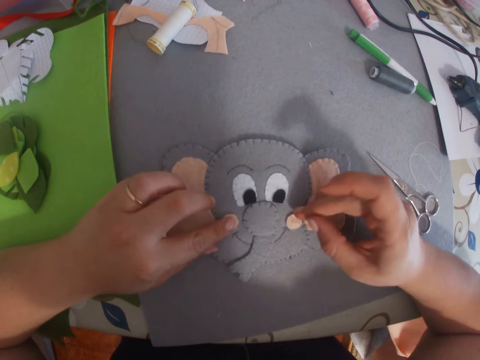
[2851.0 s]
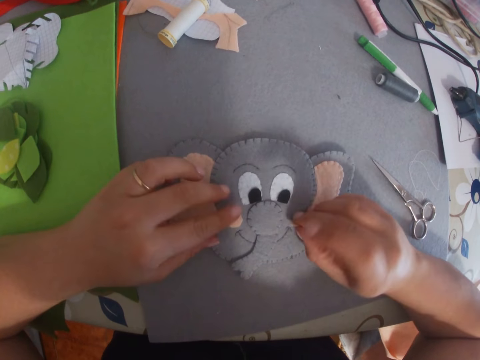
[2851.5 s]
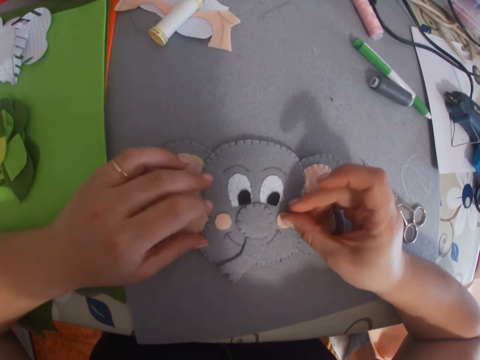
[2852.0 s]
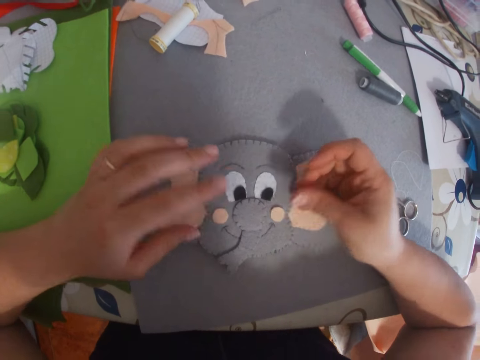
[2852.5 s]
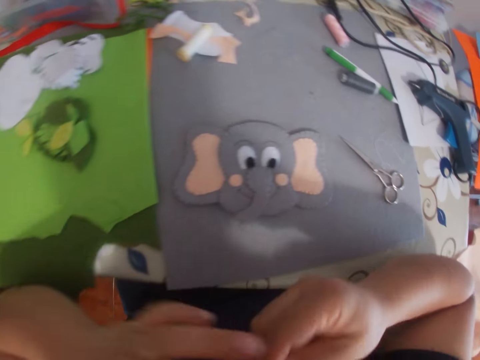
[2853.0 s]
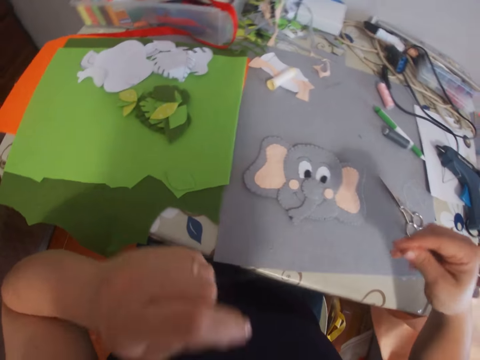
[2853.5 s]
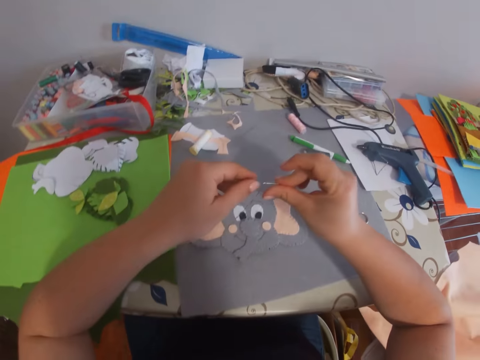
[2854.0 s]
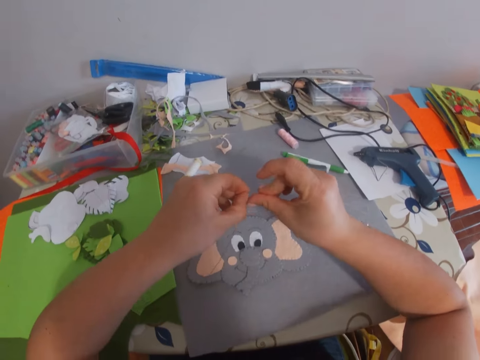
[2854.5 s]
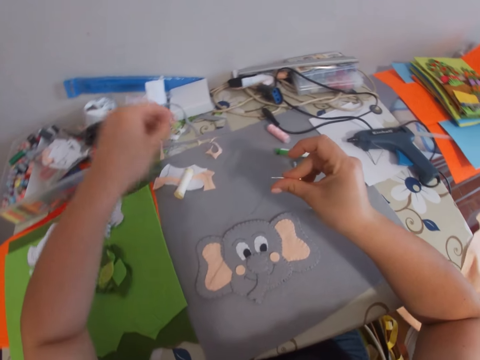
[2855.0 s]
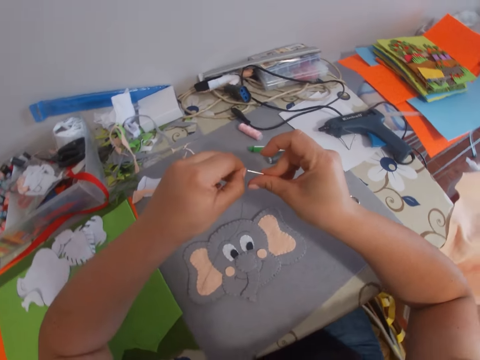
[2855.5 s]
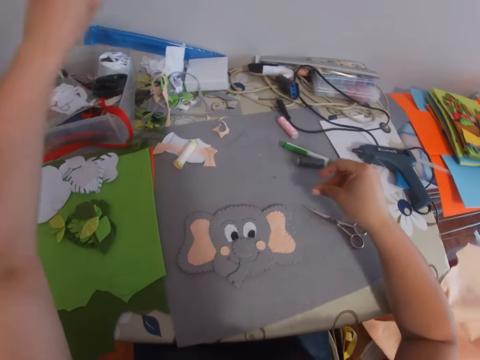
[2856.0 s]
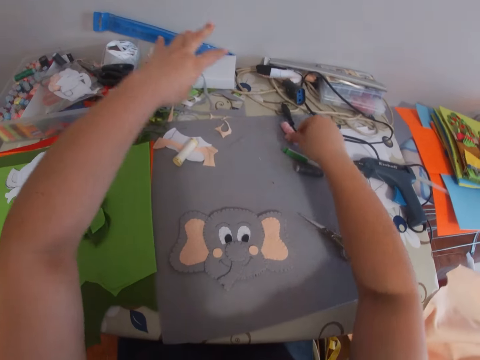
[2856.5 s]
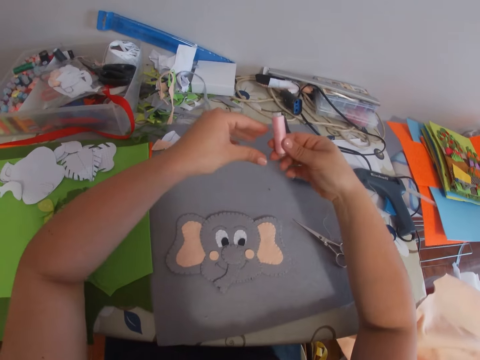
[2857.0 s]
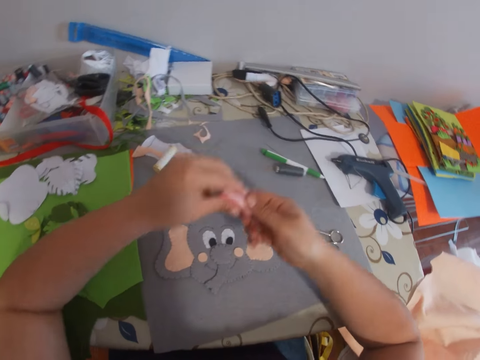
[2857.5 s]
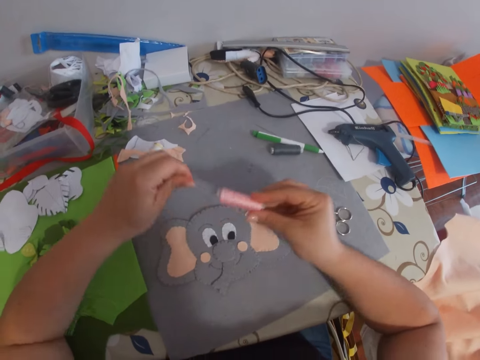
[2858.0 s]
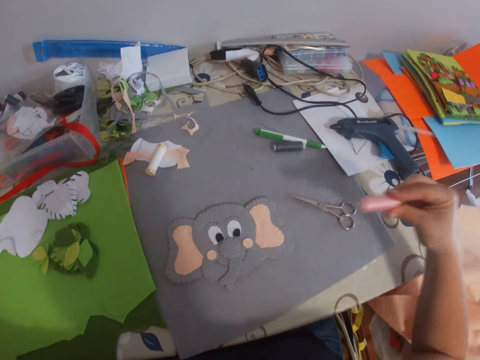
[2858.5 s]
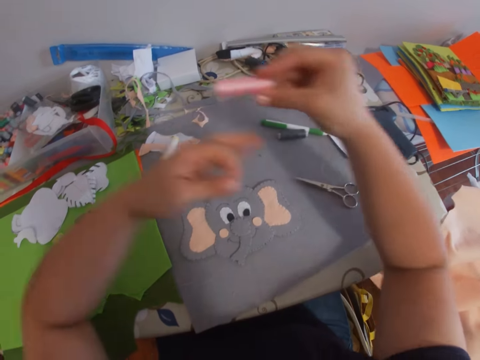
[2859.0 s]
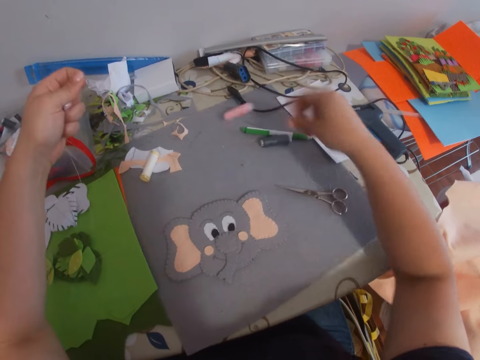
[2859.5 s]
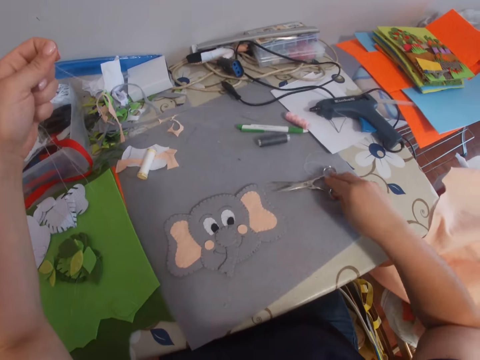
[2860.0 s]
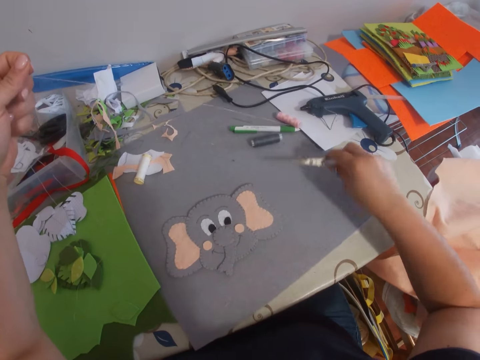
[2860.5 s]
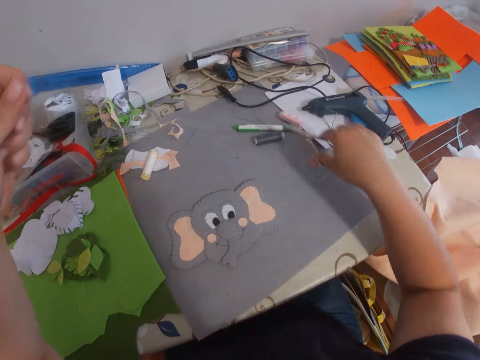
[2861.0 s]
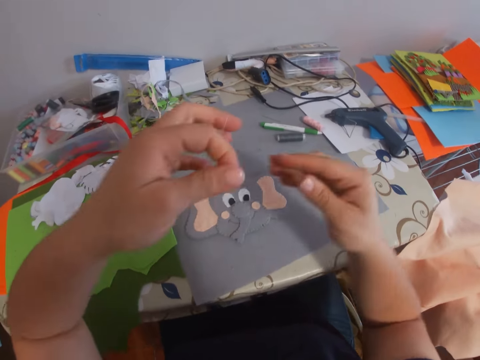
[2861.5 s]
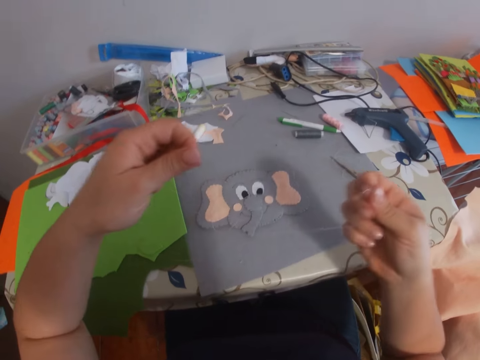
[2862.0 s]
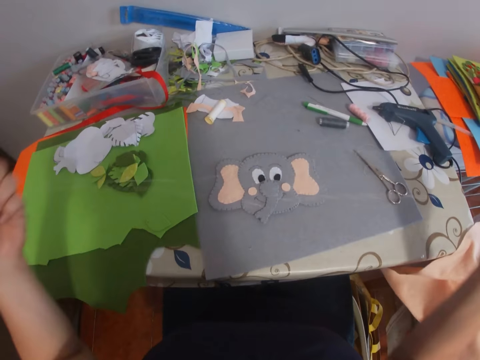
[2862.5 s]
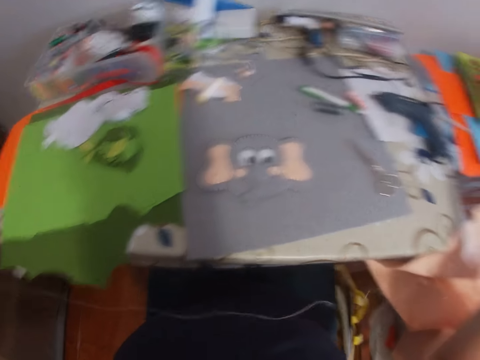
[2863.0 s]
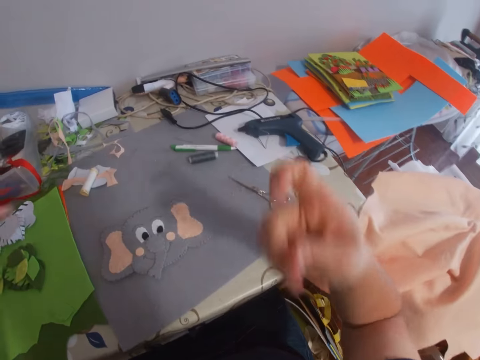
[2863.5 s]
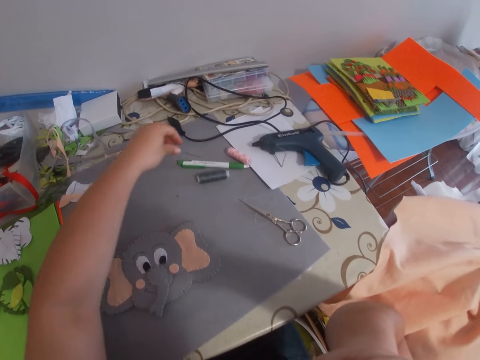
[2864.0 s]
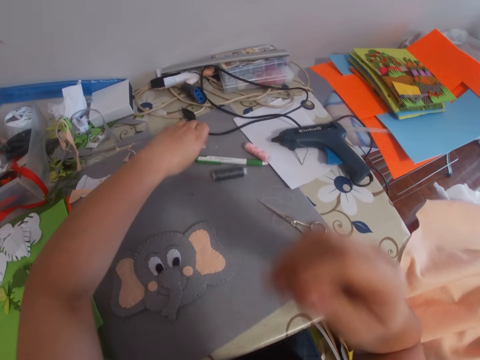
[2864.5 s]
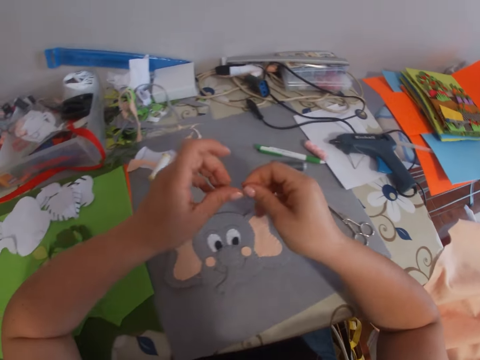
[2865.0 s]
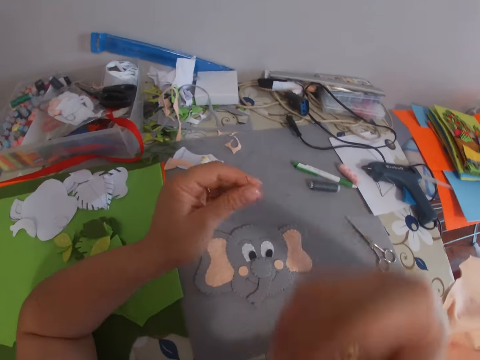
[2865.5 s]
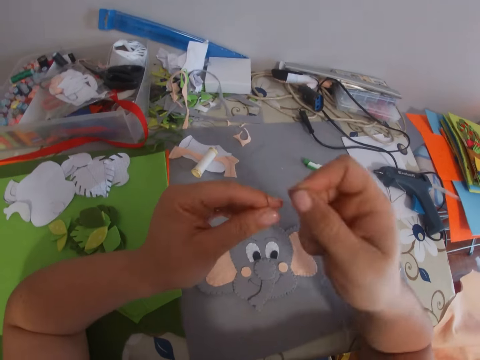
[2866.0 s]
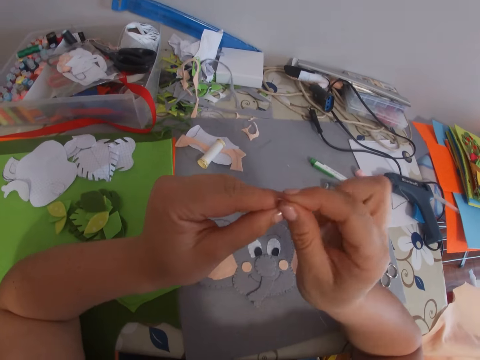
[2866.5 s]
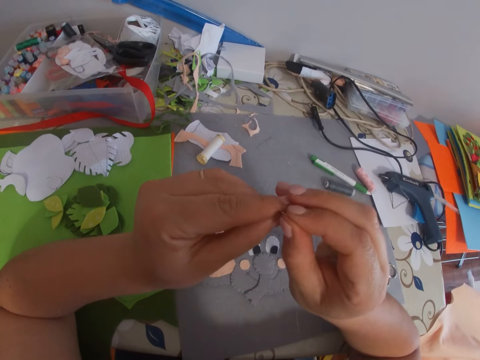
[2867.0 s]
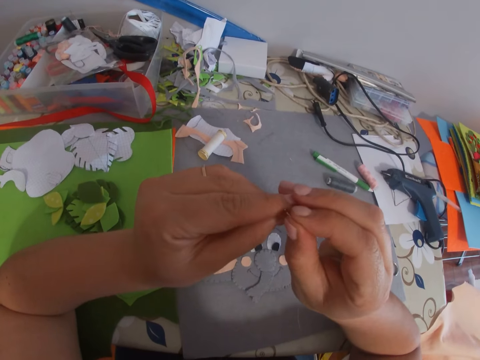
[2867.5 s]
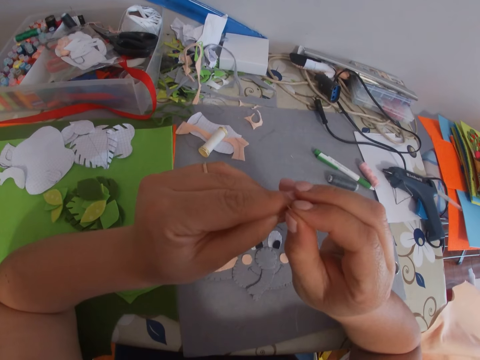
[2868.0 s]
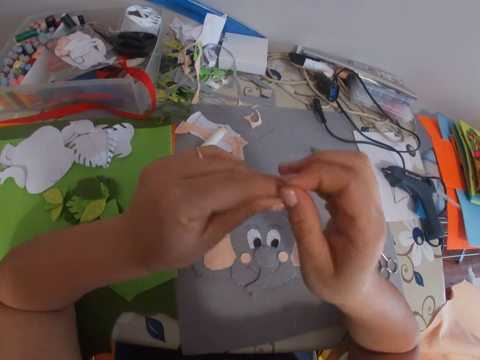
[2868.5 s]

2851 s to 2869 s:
The camera wearer removes her hands from the craft. She removes the thread from her mouth. She picks the sewing thread. She removes the sewing thread from the needle. She puts the needle on the table. She picks up a thread spool on the table. She pulls out the thread from the thread spool. She drops the thread spool on the table. She picks up a pair of scissors on the table. She cuts the thread with the pair of scissors. She puts the pair of scissors on the table. She holds the sewing thread with her hands. She pulls the thread with her hands. She puts the thread in her mouth. She picks up the needle on the table with her left hand. She removes the thread from her mouth. She puts the thread through the needle hole.

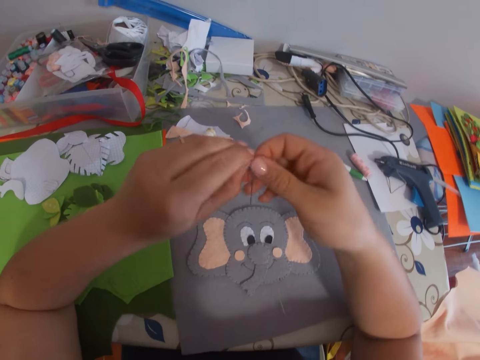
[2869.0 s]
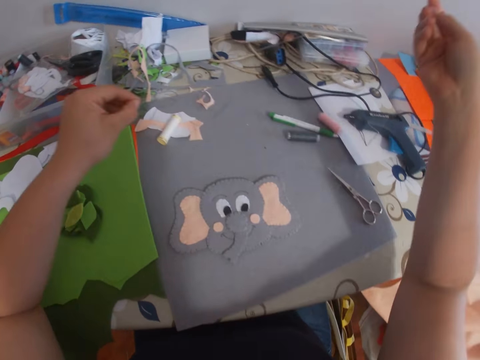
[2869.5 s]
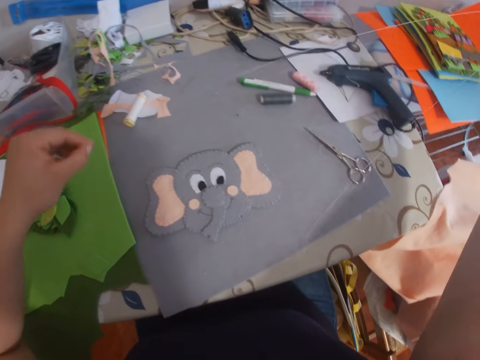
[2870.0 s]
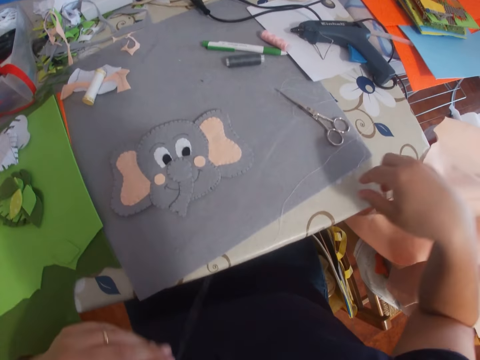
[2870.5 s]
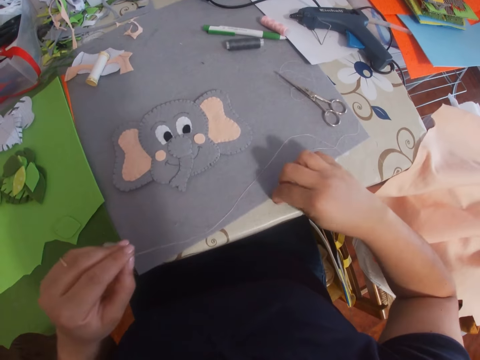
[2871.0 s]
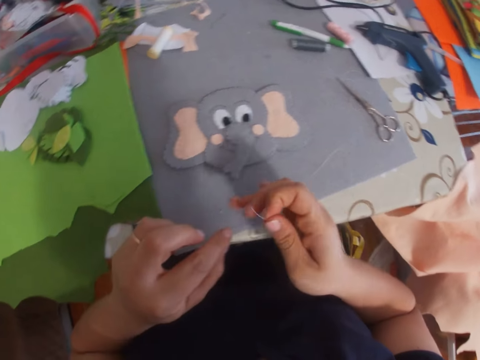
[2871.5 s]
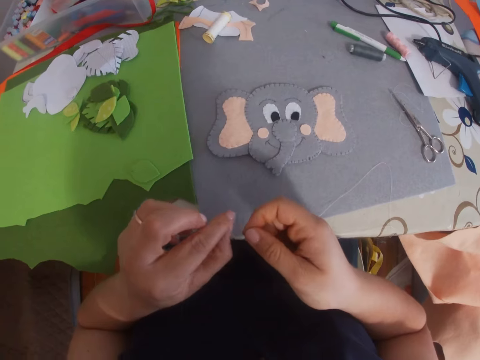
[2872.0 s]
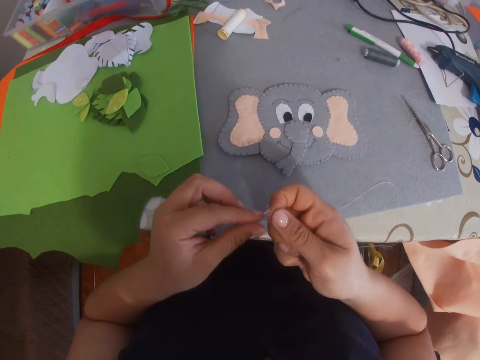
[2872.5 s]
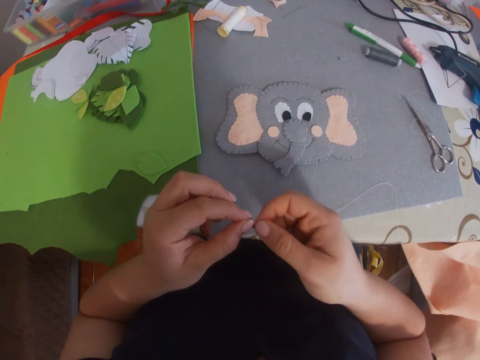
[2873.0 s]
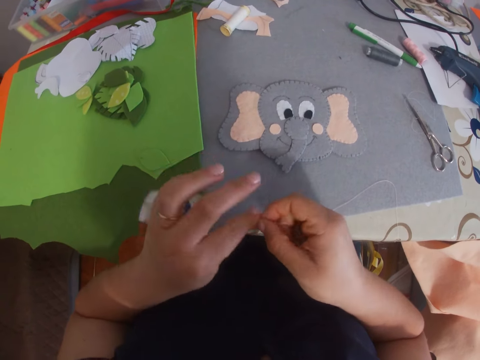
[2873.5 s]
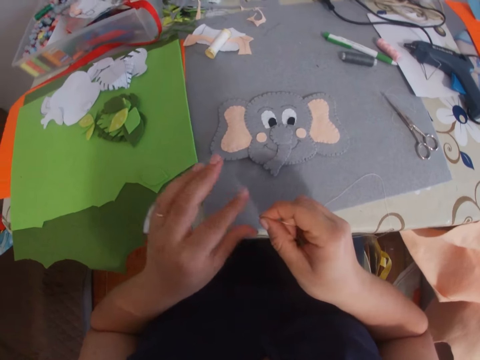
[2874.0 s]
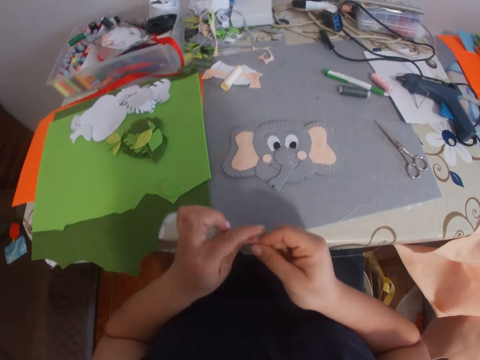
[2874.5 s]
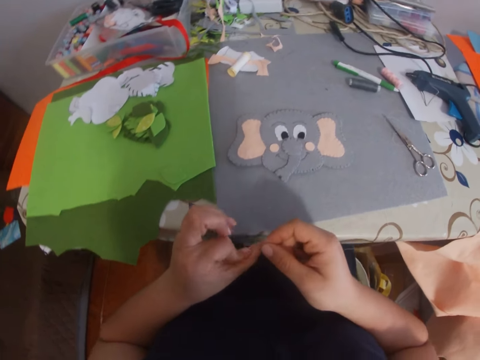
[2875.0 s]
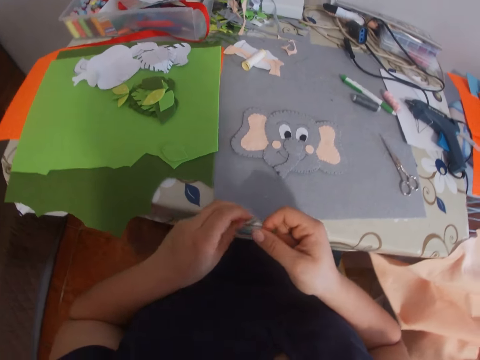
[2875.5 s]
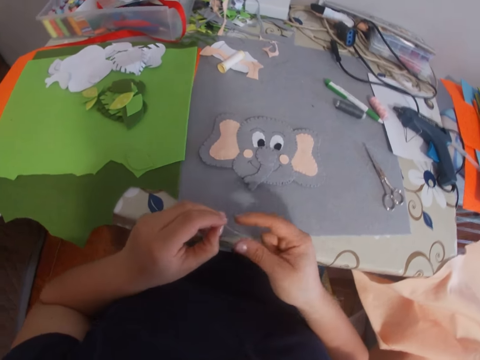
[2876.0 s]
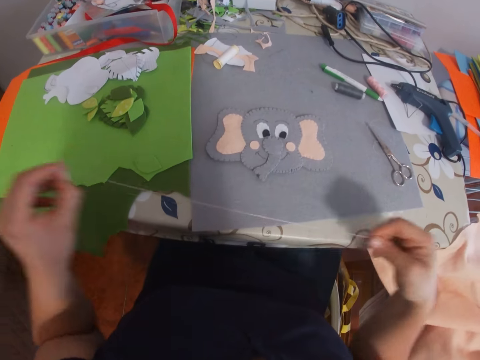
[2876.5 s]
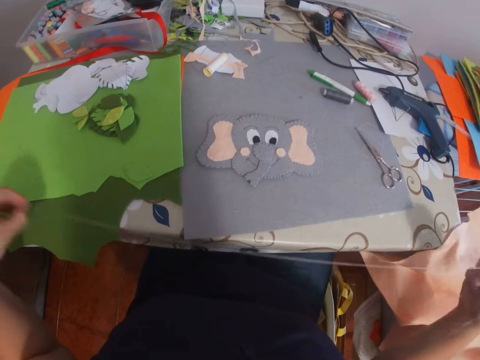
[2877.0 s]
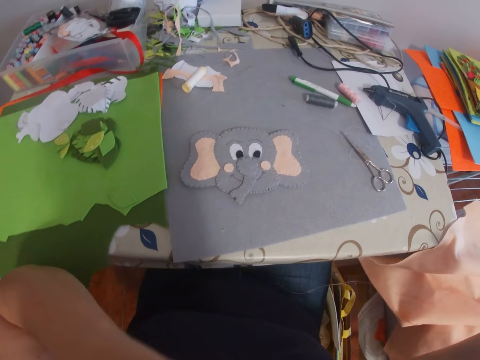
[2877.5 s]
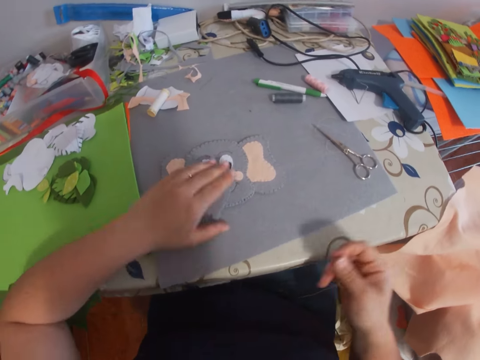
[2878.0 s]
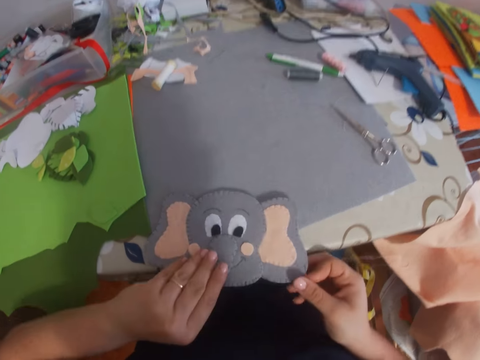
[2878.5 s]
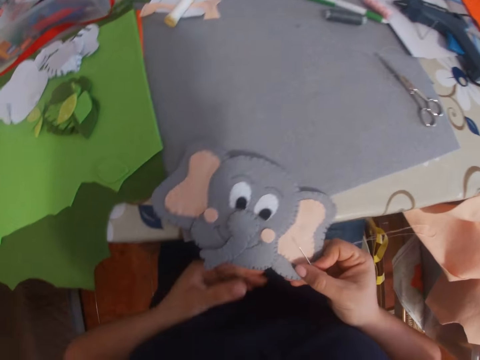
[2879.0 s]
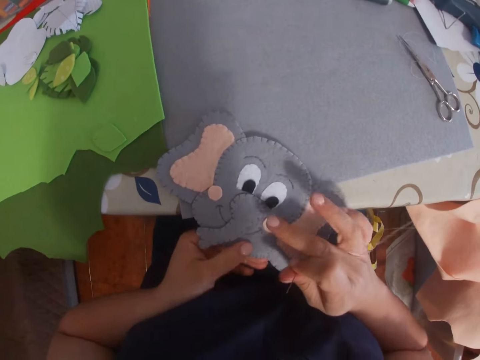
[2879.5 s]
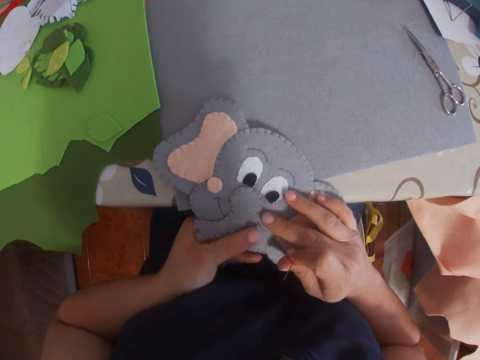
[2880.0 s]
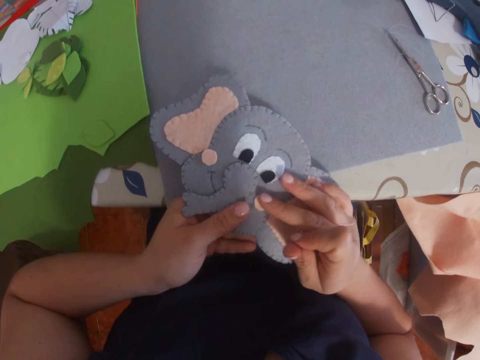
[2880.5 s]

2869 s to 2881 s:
The camera wearer puts the sewing needle on the table. She holds the sewing thread. She puts the thread together. She ties the sewing threads together. She touches her mouth. She picks up the craft or elephant decorative on the table with her left hand and adjusts the craft with her hand.
